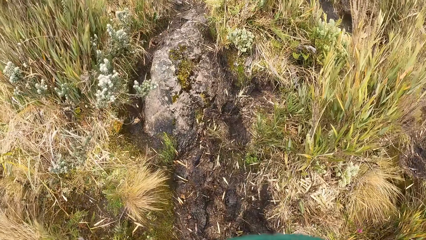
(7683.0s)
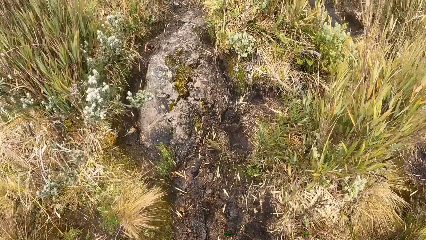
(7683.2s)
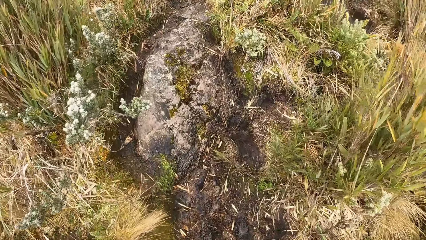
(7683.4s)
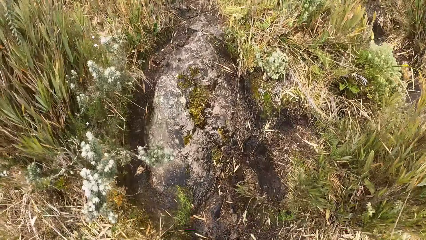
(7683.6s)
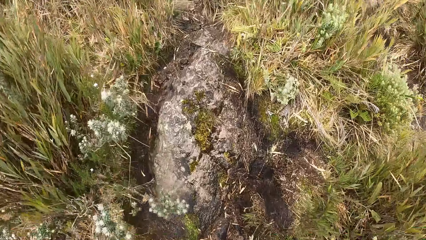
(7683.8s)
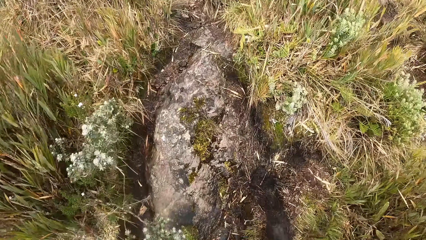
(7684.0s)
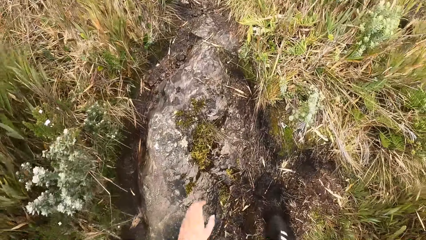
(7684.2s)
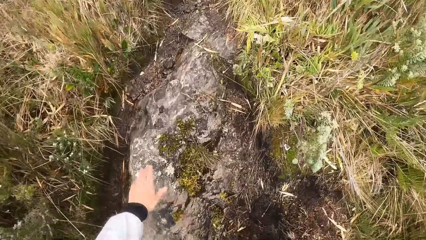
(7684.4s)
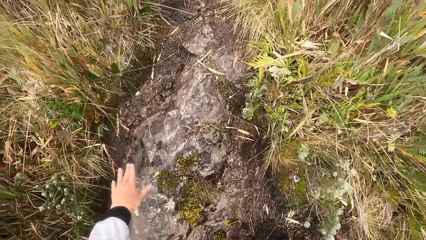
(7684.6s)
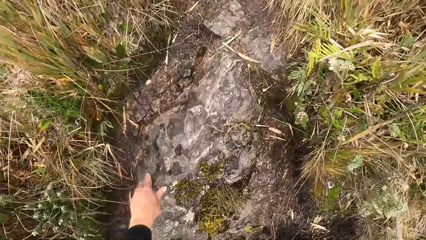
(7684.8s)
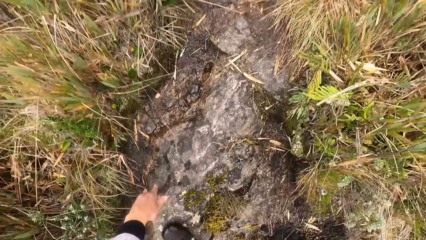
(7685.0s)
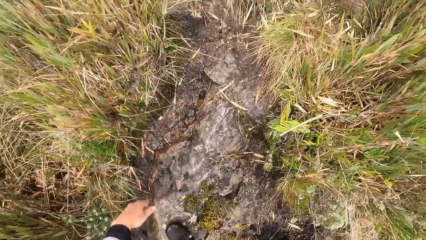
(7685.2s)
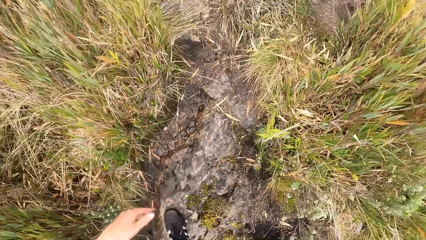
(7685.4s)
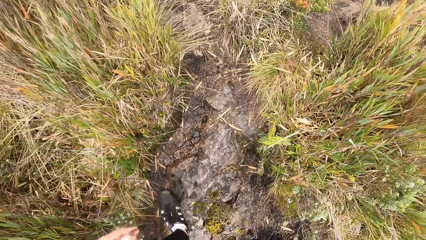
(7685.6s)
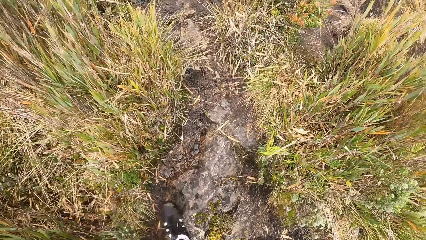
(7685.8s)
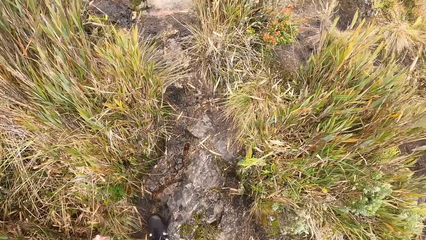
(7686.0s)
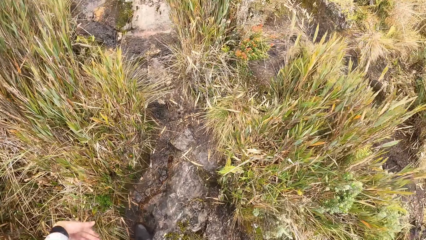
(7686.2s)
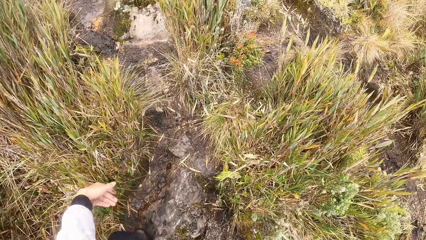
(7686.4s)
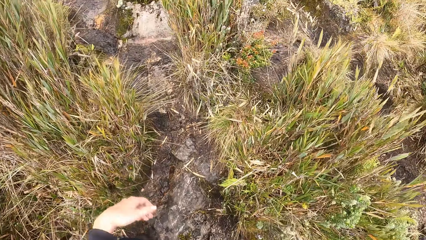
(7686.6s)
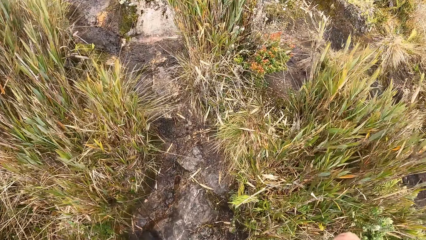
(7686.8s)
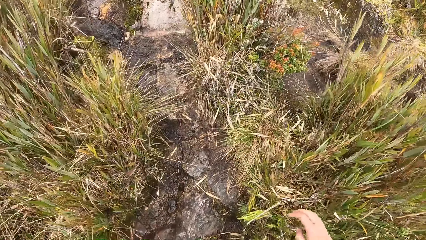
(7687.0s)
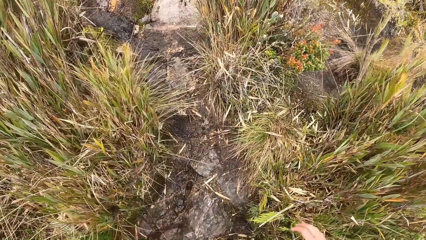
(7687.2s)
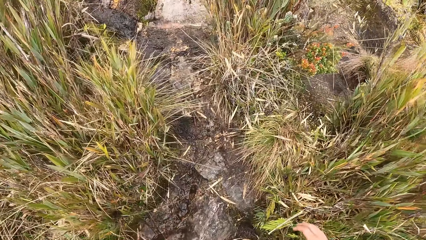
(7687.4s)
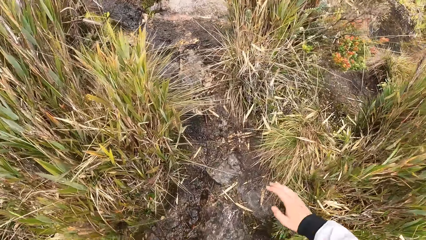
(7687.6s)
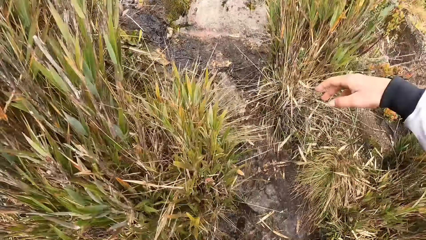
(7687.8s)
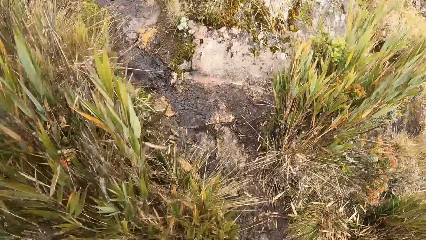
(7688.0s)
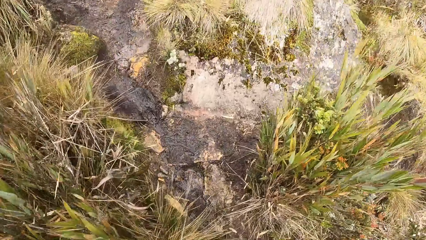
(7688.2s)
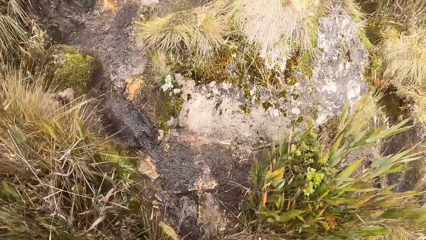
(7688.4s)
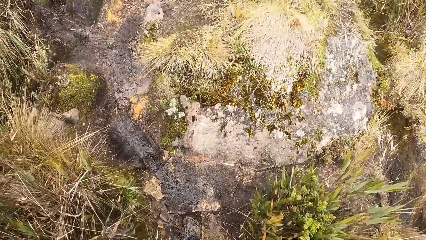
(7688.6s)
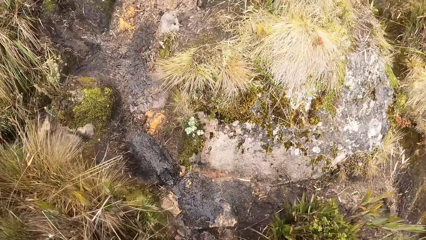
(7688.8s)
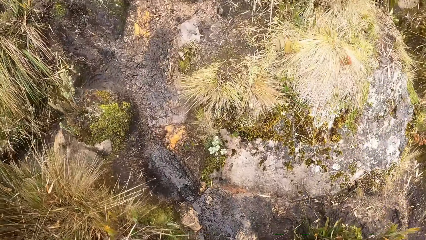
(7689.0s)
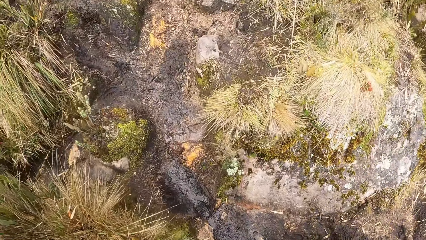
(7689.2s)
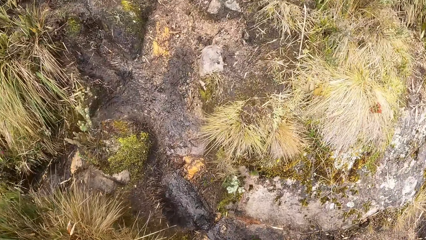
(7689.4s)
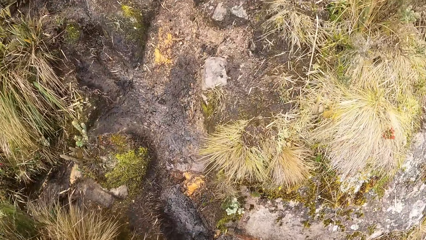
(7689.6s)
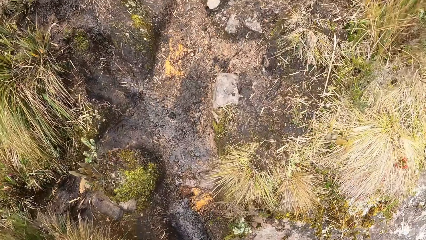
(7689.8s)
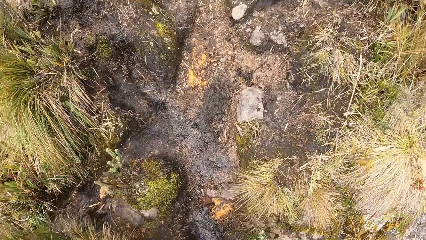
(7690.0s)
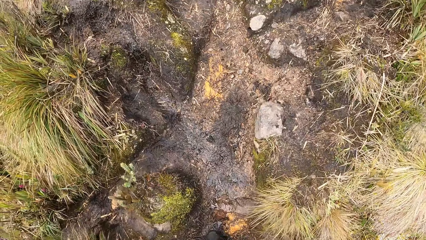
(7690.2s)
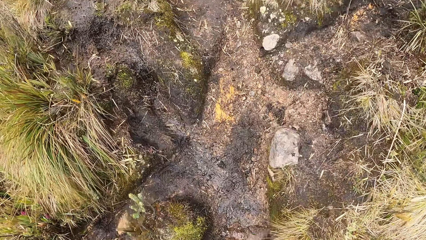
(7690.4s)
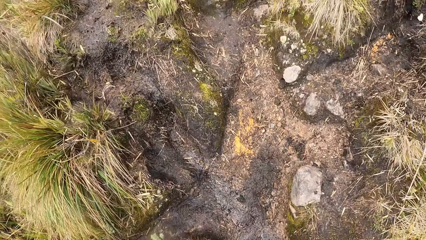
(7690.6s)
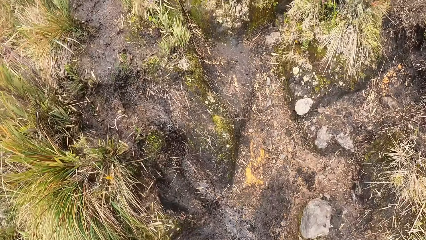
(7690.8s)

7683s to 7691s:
The camera wearer touches a rock on the ground with his left hand. He walks in the bushy area.

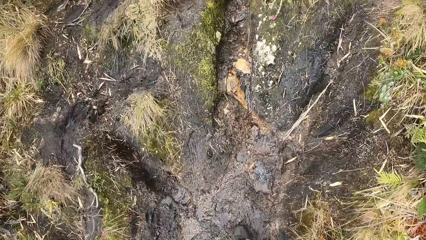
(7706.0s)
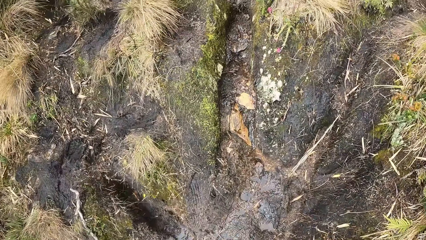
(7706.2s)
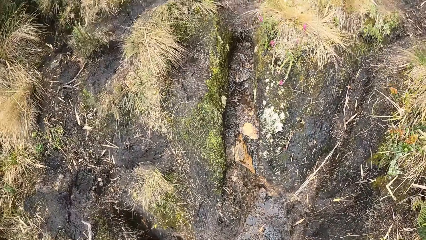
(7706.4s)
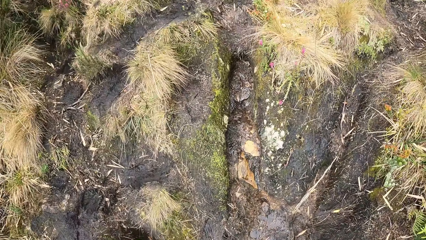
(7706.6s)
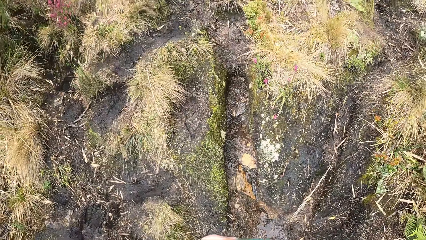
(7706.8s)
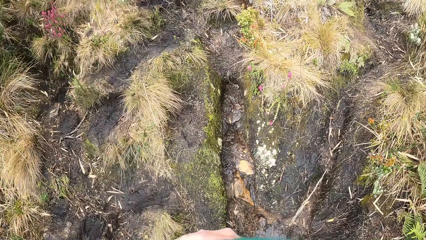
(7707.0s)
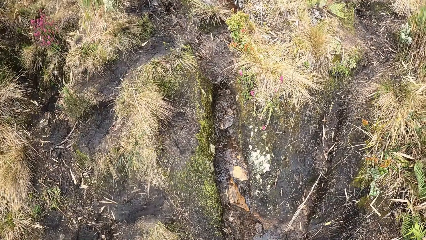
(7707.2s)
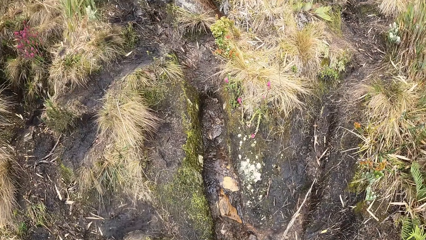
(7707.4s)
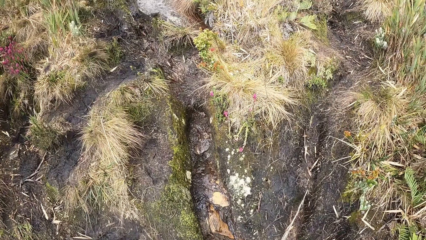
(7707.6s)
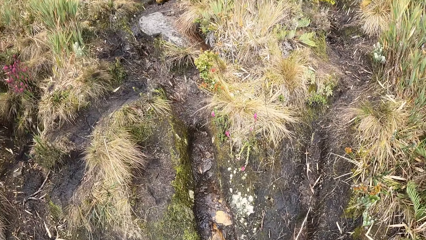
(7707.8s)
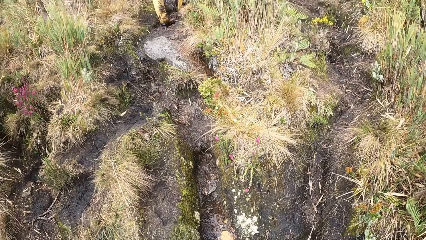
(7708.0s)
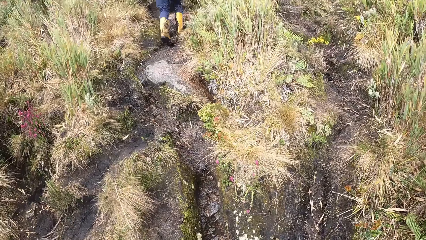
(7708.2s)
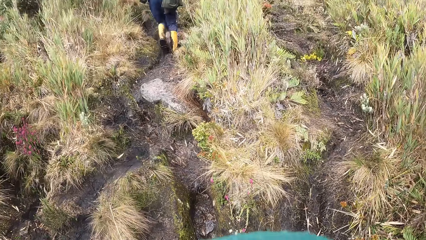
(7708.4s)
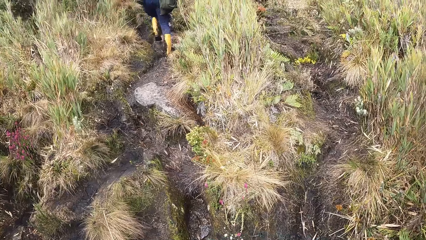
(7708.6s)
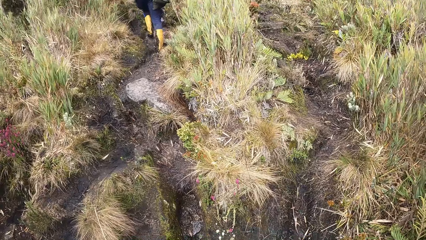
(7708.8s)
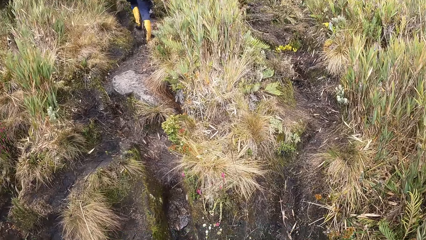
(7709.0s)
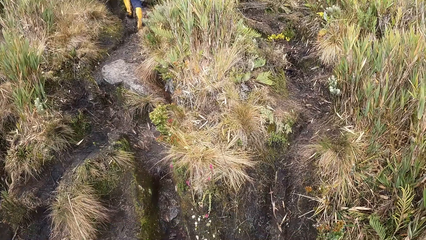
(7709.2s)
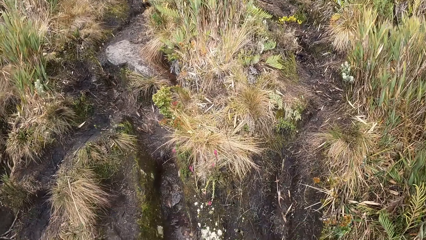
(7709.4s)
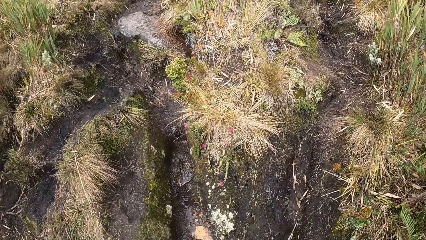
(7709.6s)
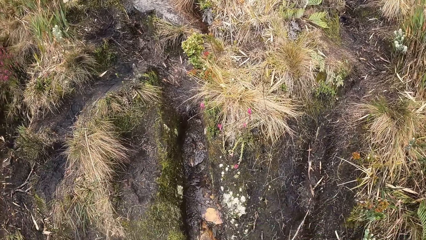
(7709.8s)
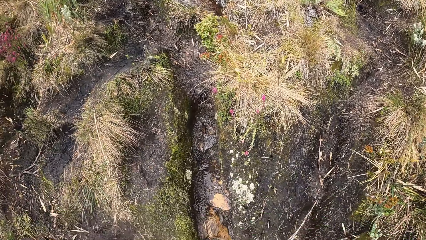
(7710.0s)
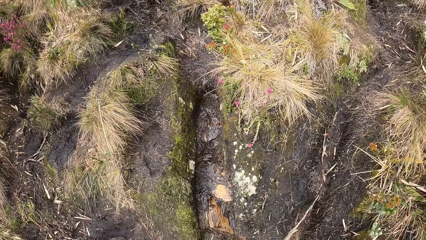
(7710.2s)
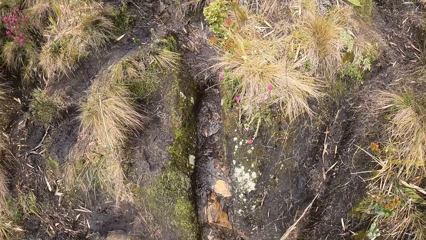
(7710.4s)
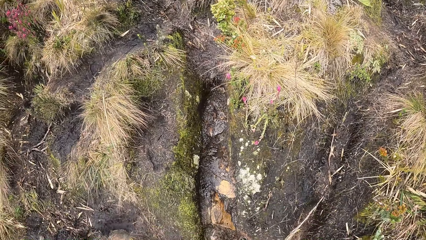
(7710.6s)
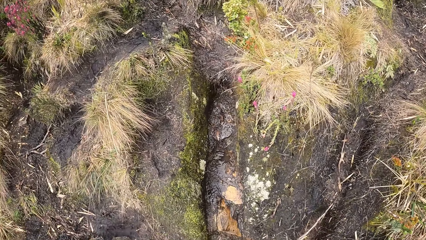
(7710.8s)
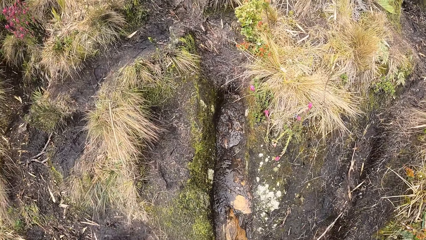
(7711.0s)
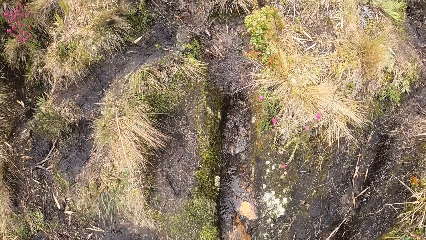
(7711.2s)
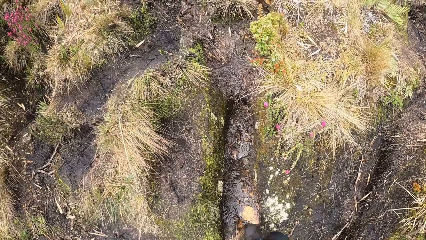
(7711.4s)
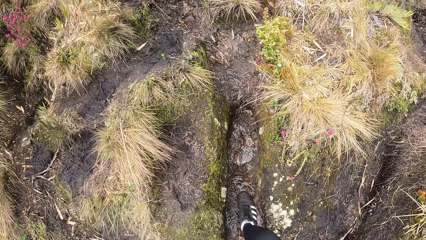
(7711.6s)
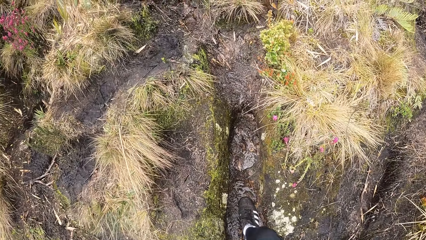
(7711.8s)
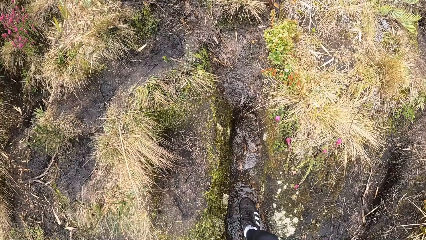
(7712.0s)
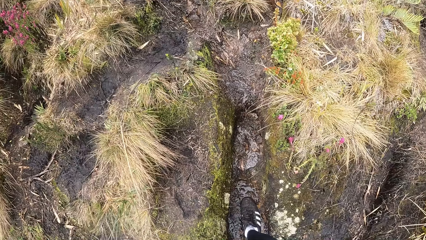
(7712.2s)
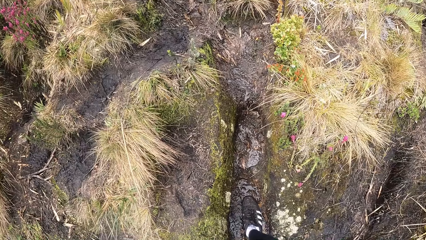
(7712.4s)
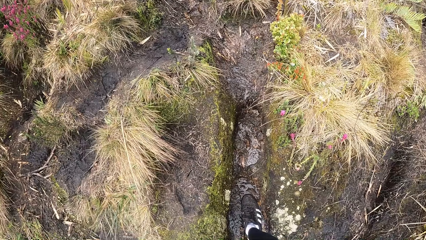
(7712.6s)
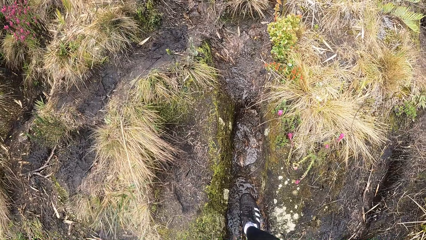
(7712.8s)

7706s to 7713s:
The man walks in the bushy area.
